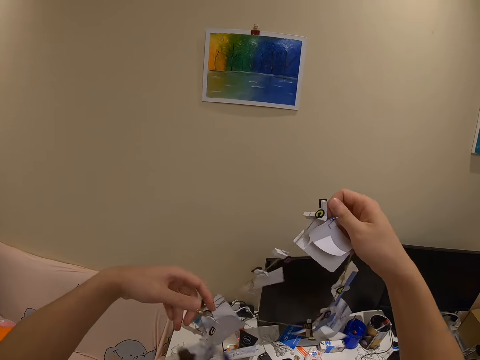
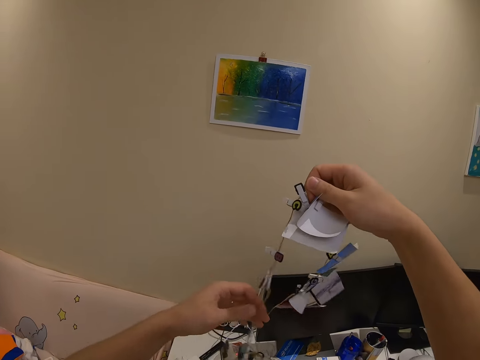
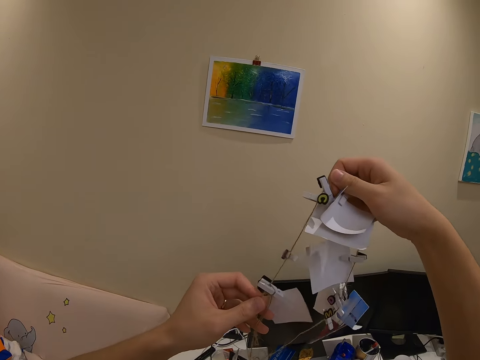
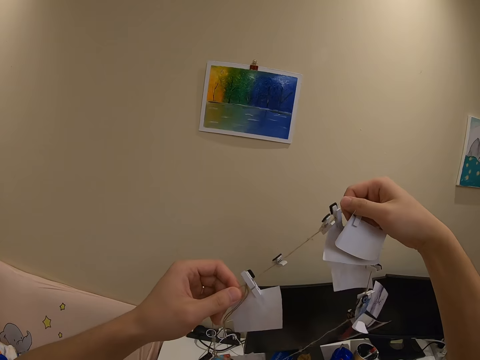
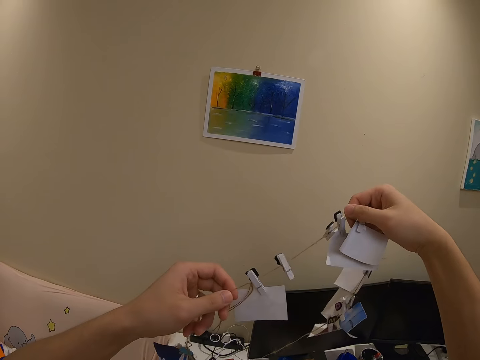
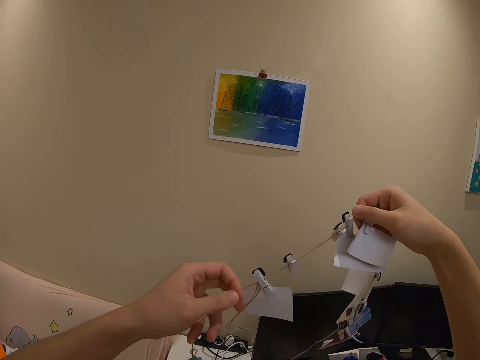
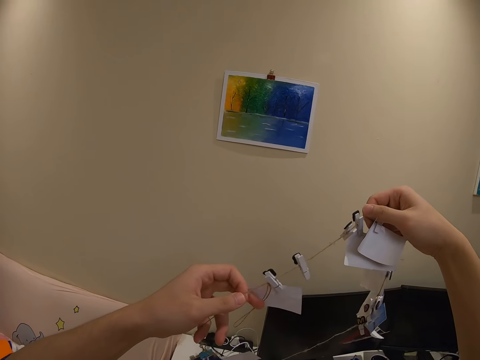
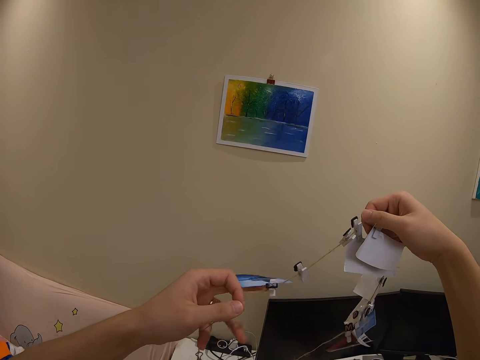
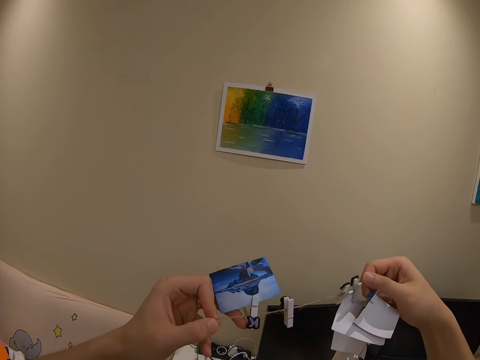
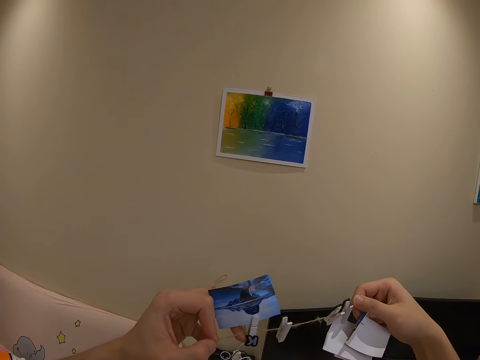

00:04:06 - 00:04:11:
The camera wearer separates the photos.

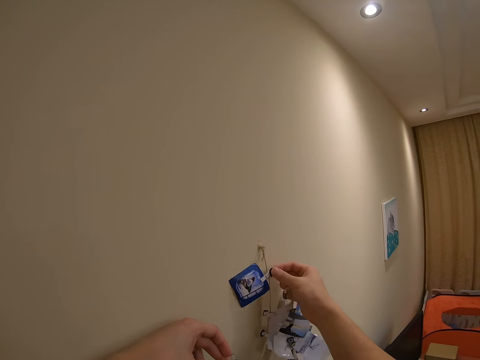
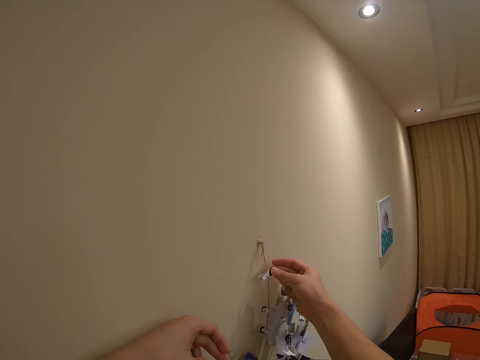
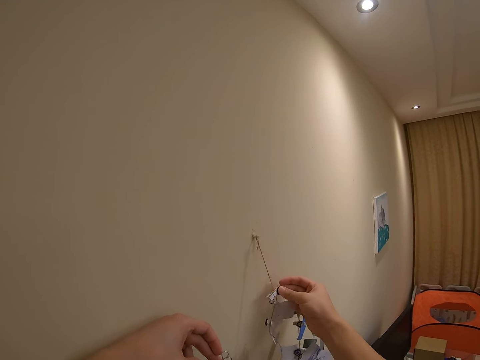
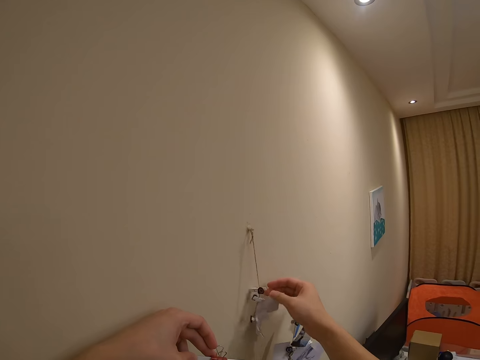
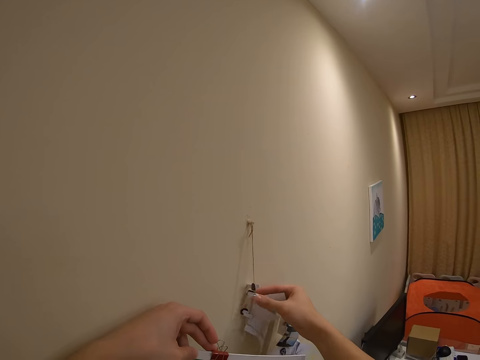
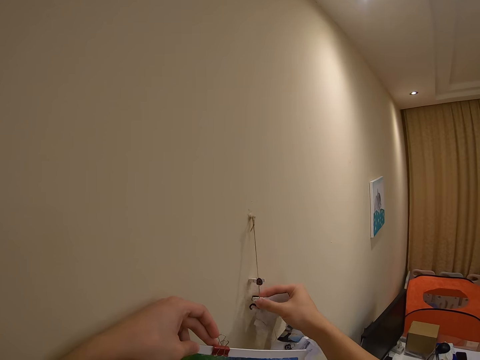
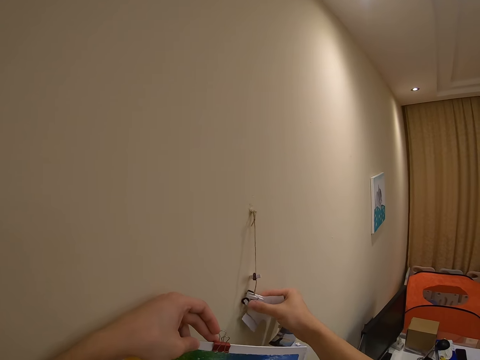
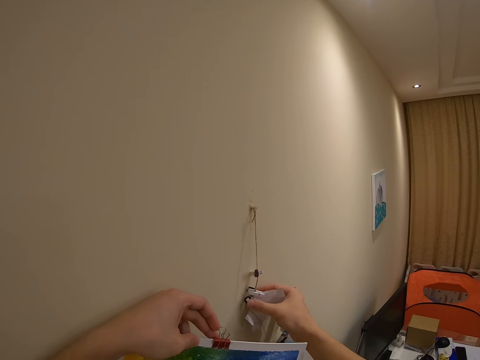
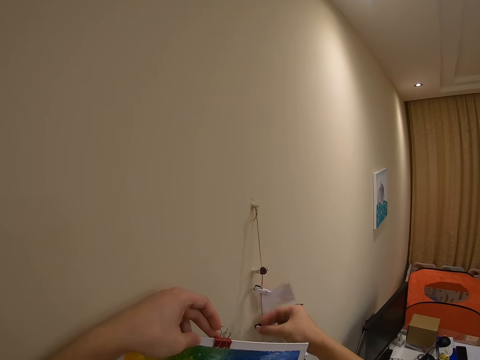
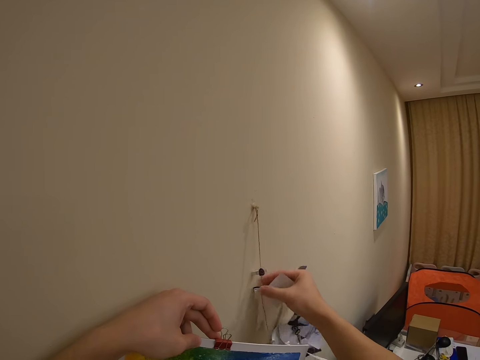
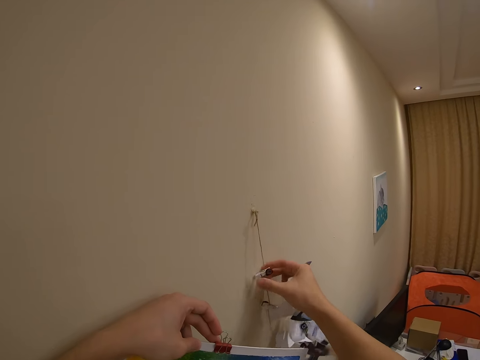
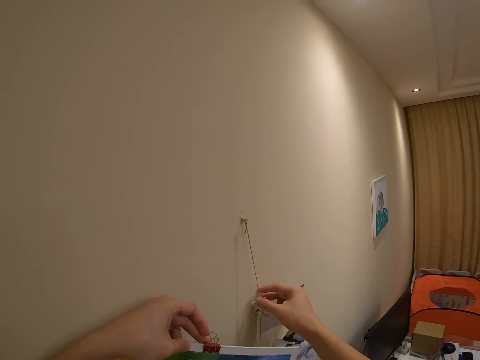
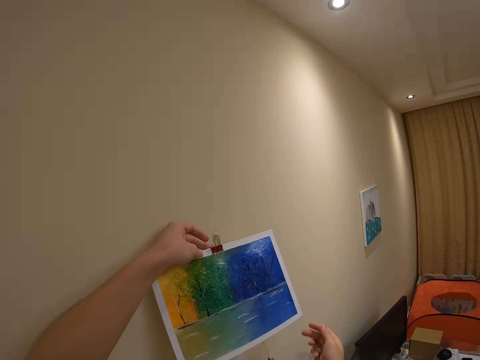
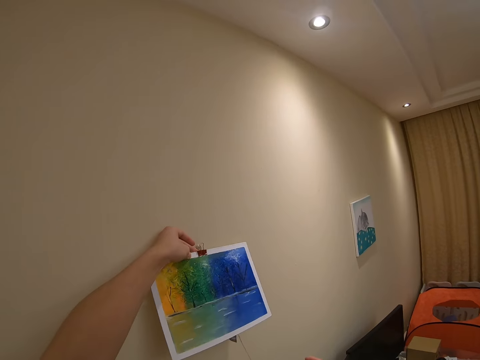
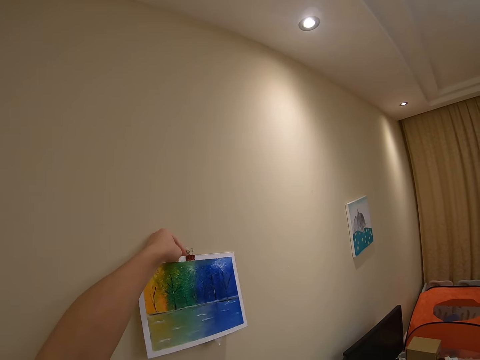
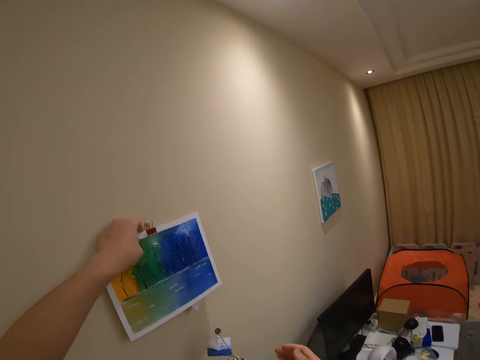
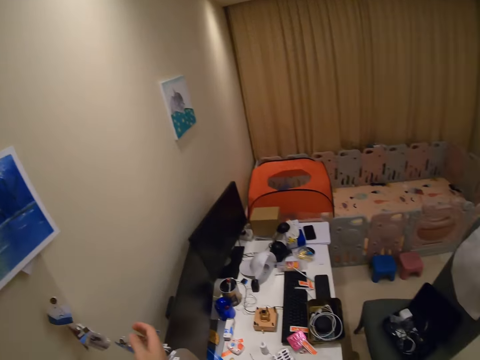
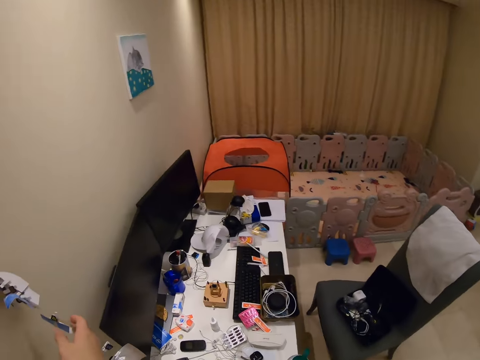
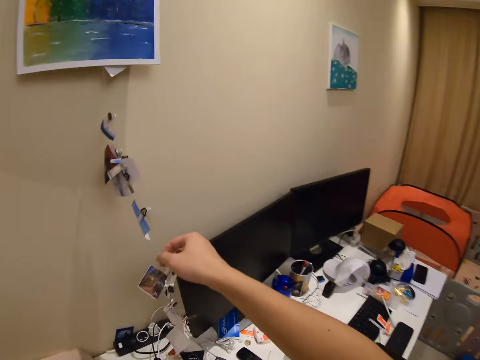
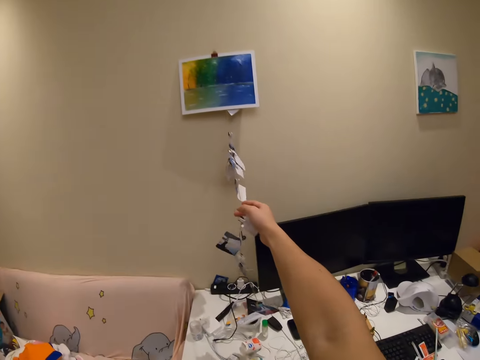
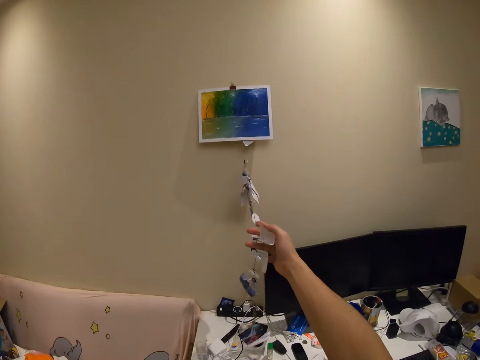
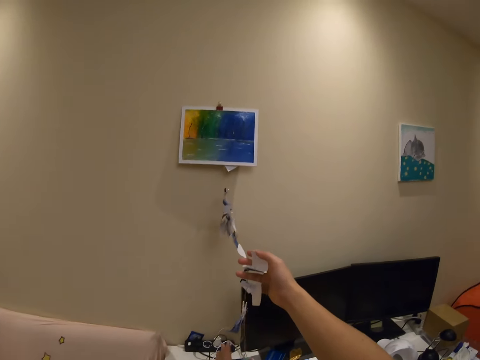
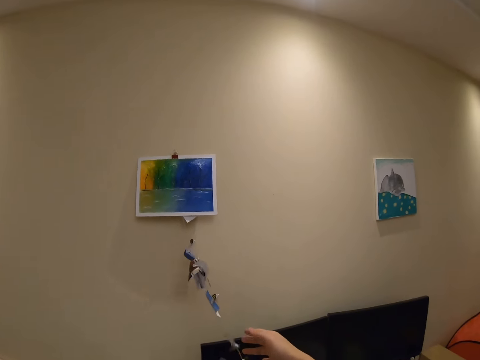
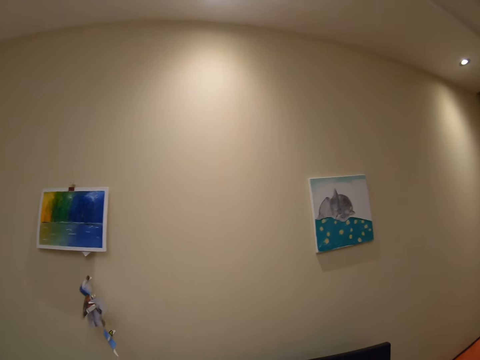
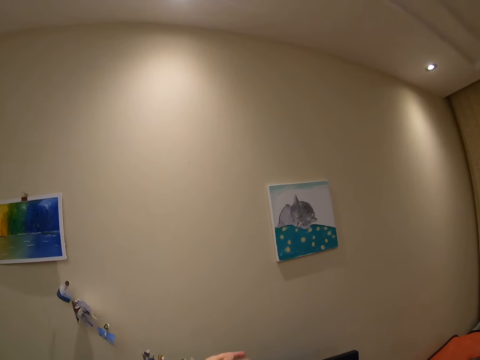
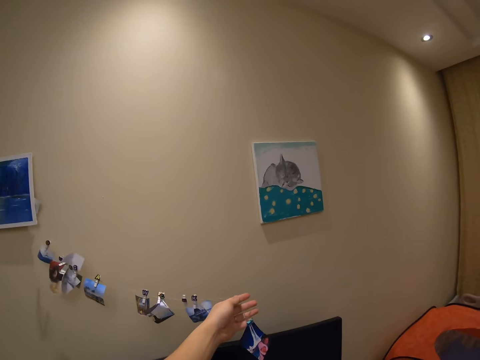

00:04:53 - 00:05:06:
The camera wearer moves a picture. They attach the picture.

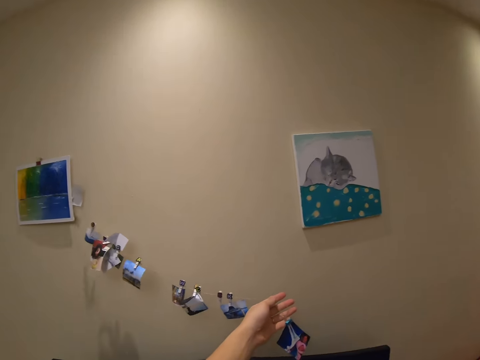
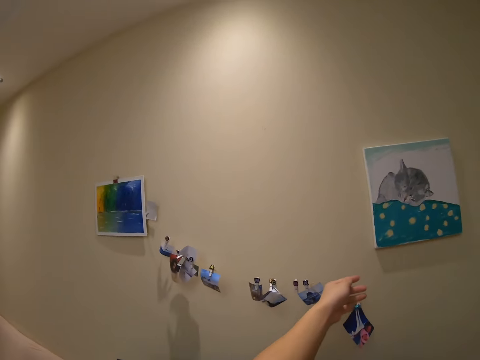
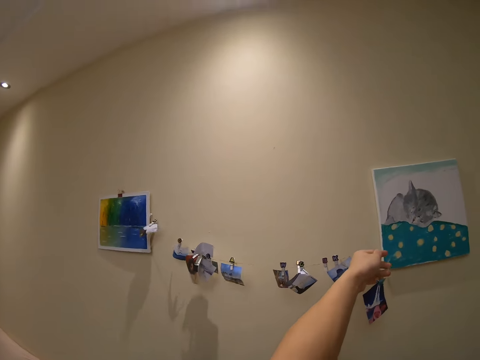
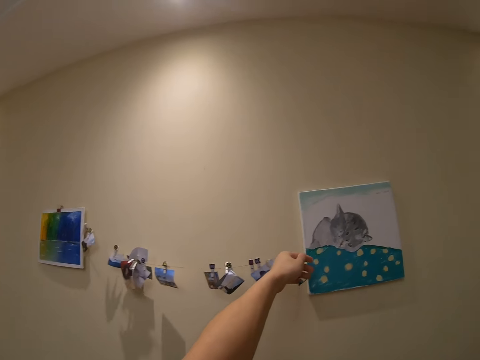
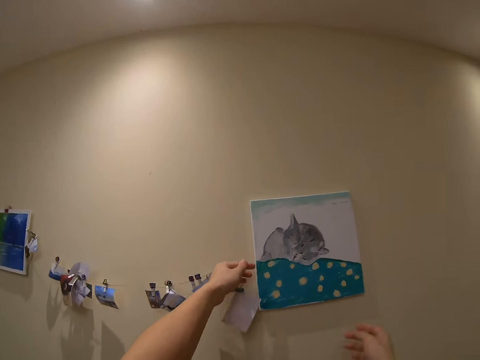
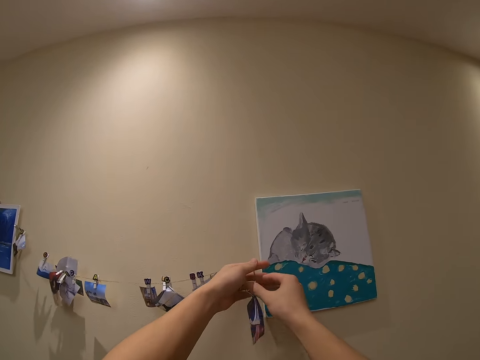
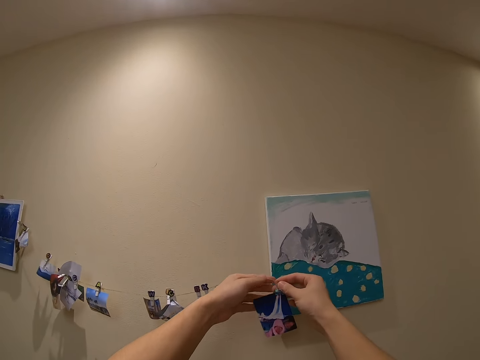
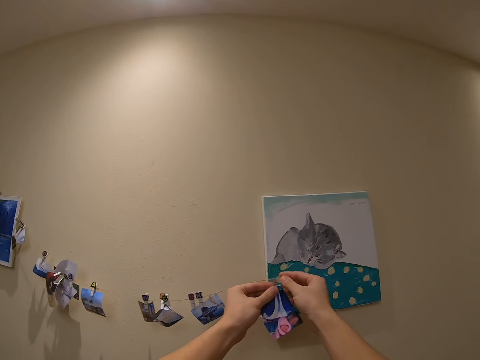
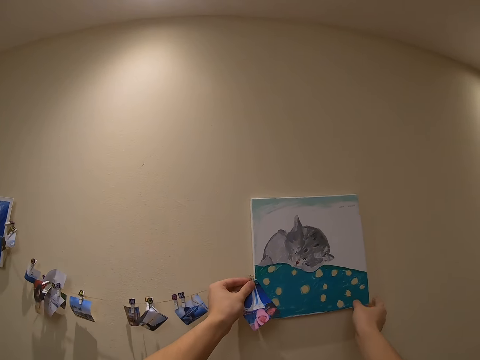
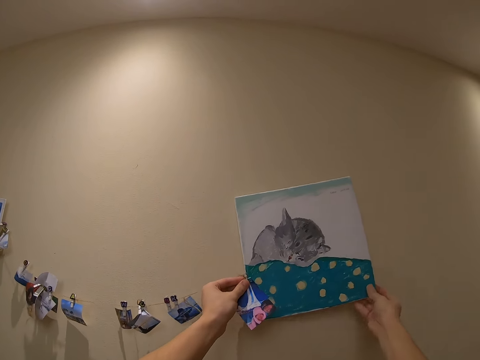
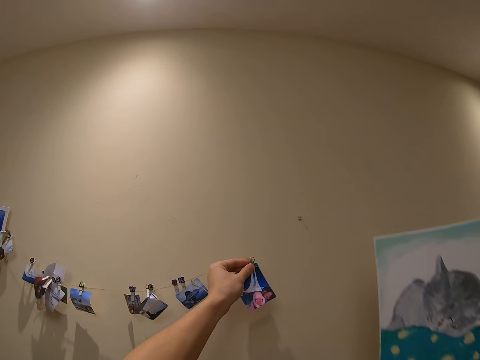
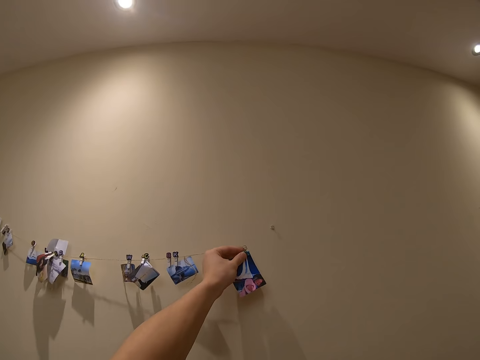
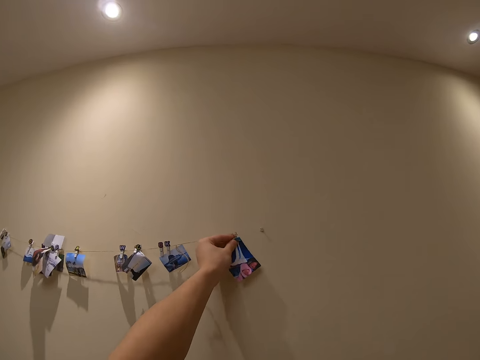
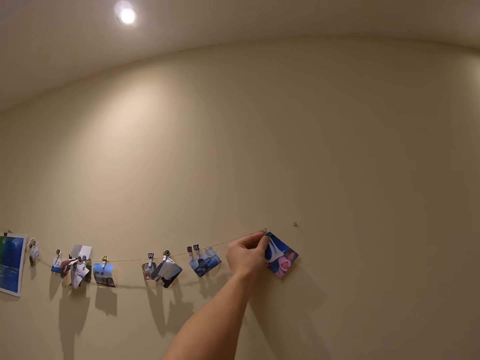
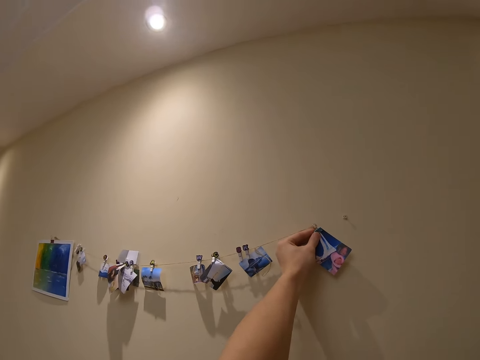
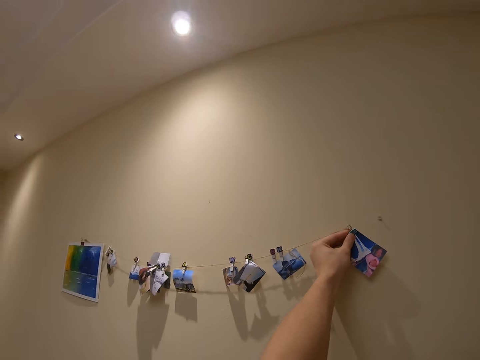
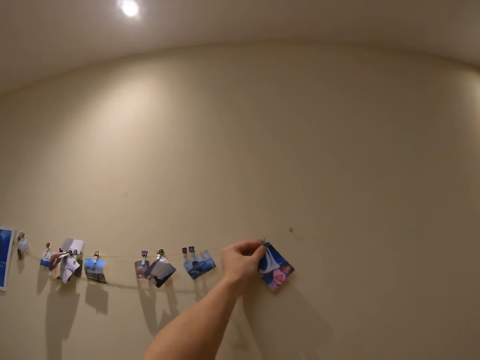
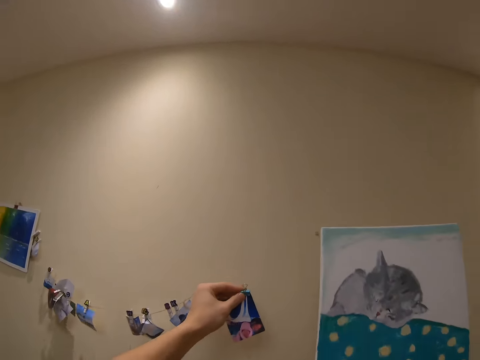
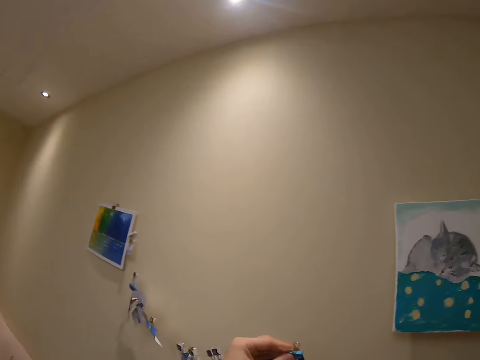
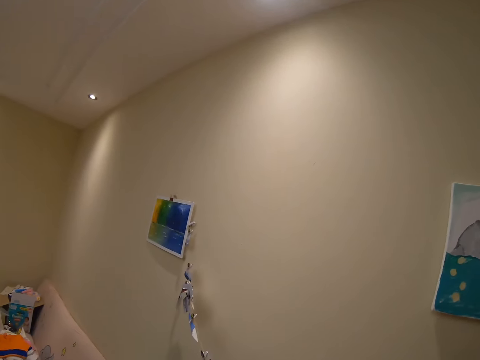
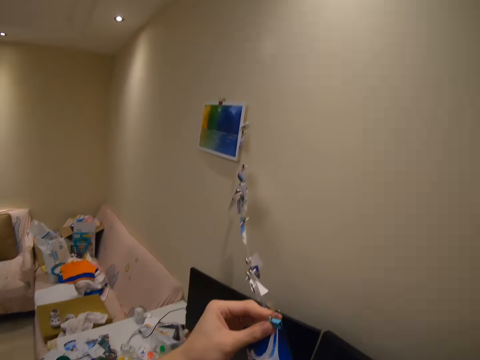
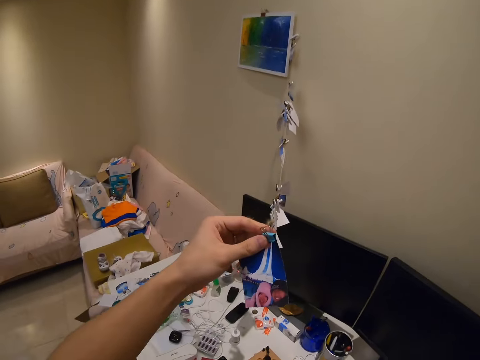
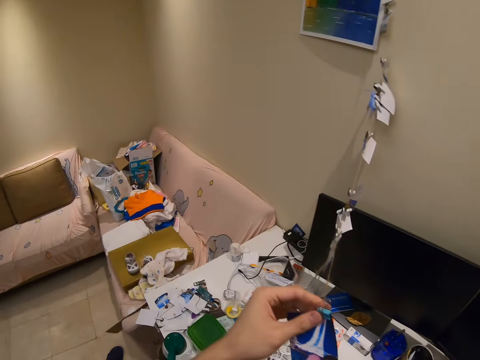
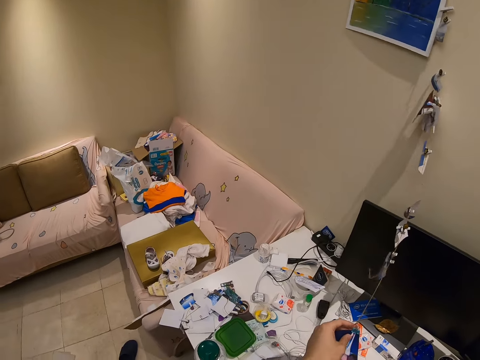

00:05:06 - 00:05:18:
The camera wearer removes a picture. They try to attach string to the wall. They attach the picture to the wall.
